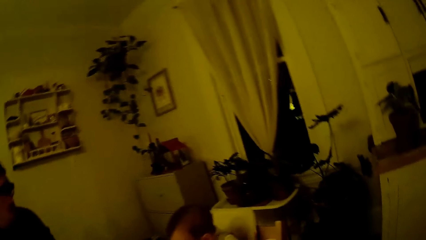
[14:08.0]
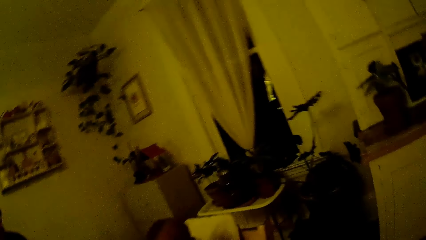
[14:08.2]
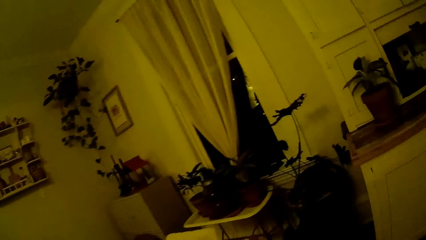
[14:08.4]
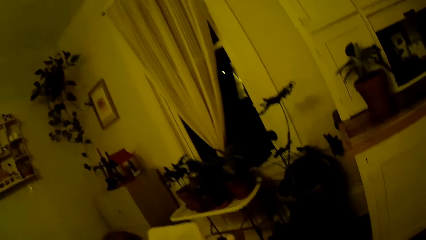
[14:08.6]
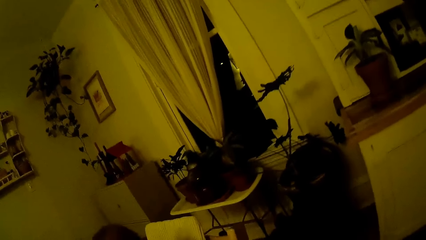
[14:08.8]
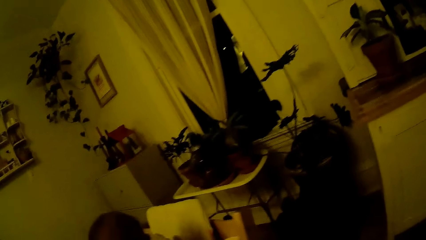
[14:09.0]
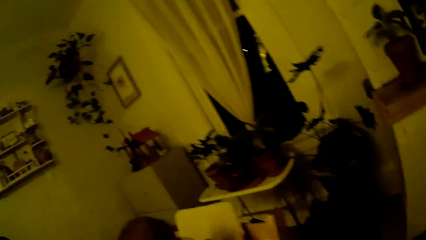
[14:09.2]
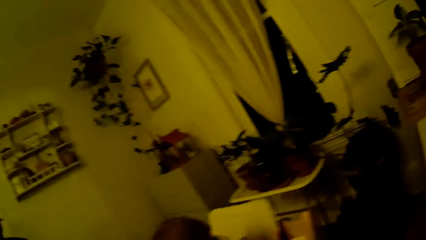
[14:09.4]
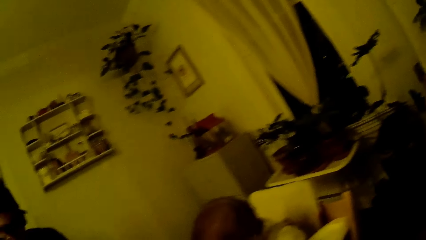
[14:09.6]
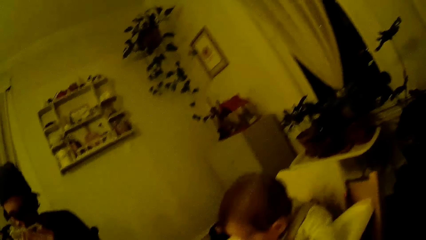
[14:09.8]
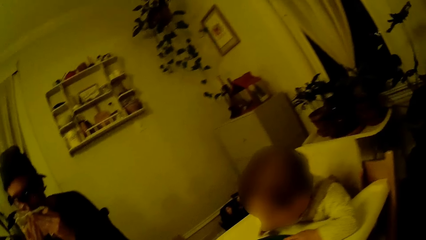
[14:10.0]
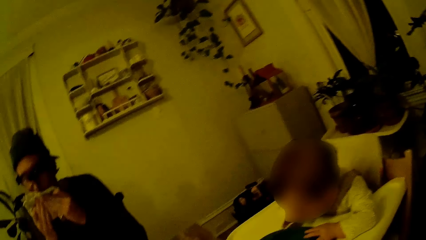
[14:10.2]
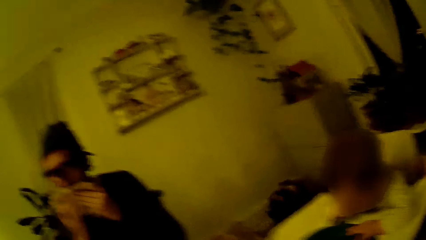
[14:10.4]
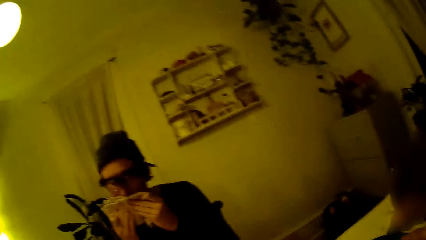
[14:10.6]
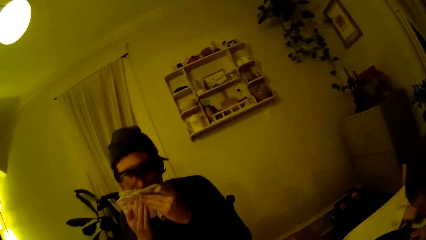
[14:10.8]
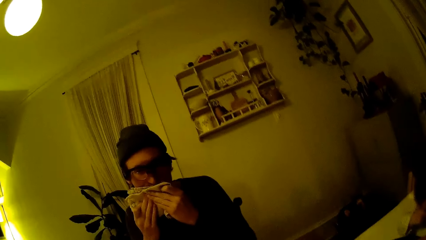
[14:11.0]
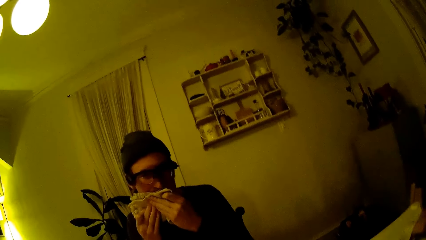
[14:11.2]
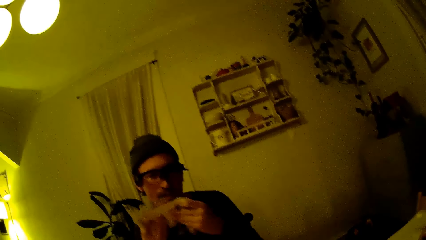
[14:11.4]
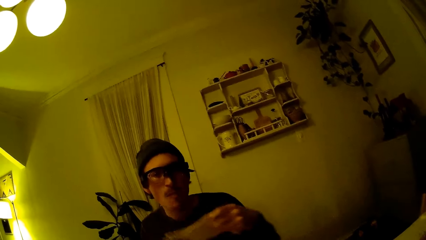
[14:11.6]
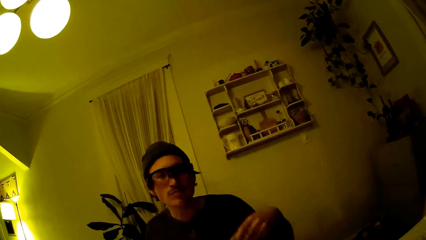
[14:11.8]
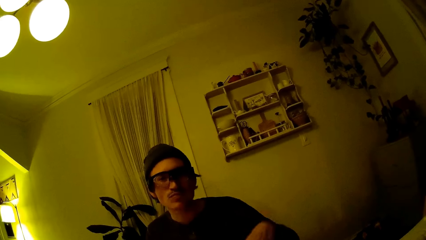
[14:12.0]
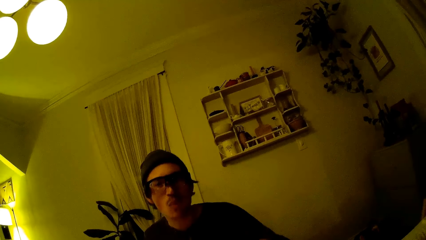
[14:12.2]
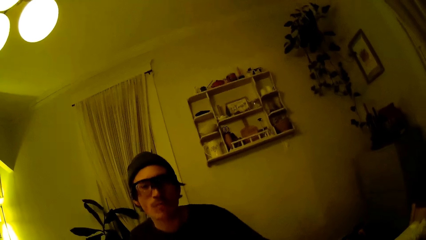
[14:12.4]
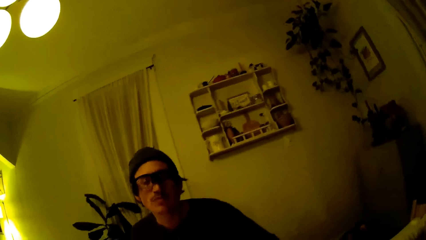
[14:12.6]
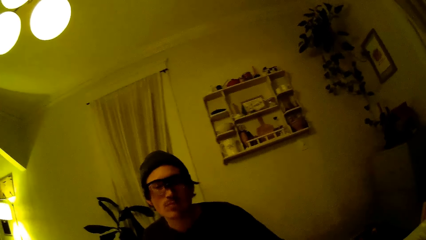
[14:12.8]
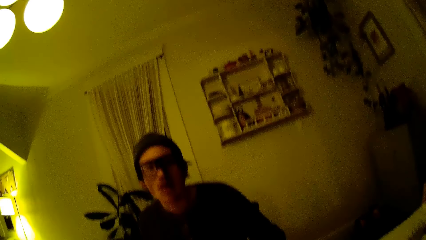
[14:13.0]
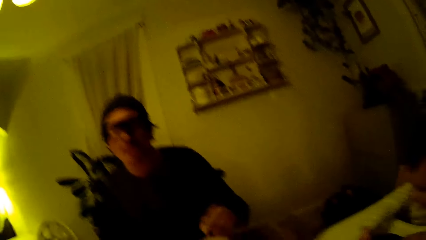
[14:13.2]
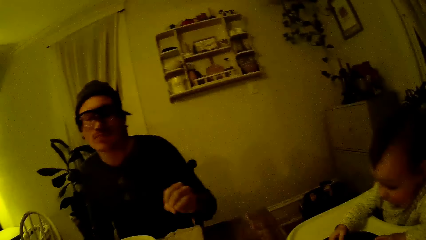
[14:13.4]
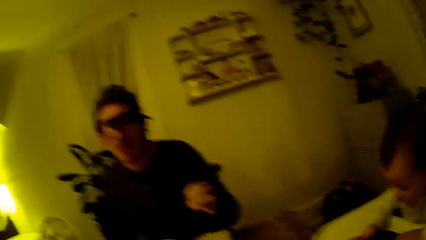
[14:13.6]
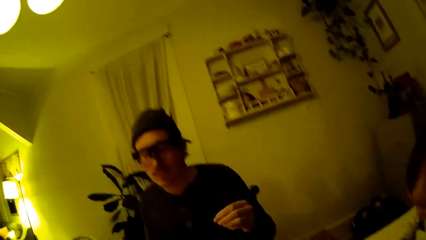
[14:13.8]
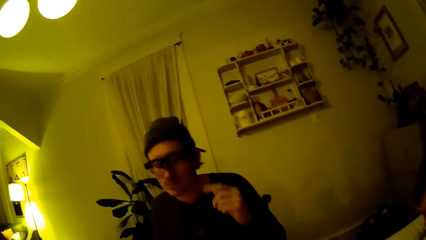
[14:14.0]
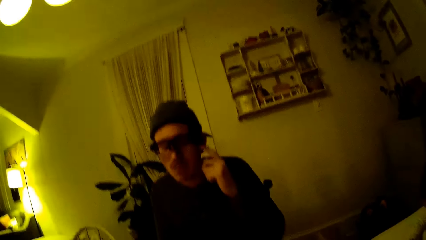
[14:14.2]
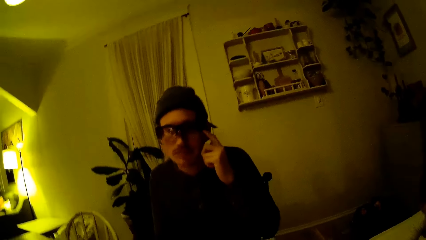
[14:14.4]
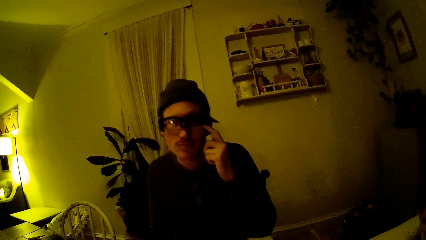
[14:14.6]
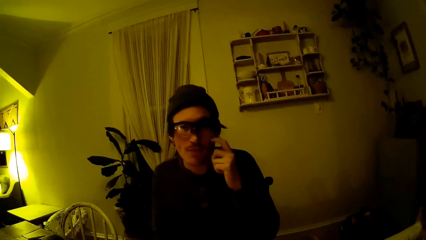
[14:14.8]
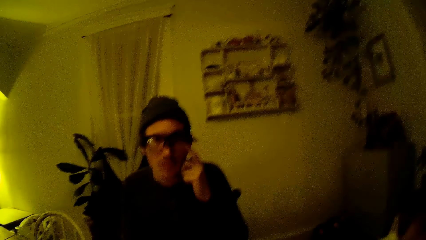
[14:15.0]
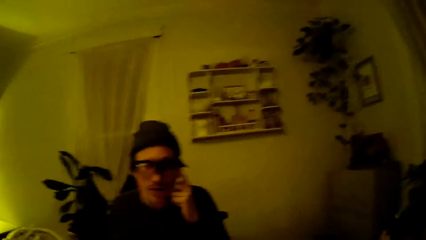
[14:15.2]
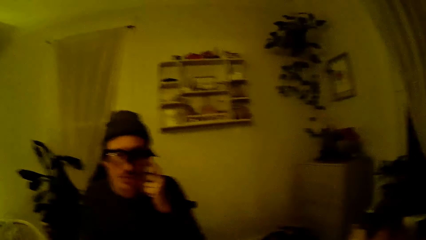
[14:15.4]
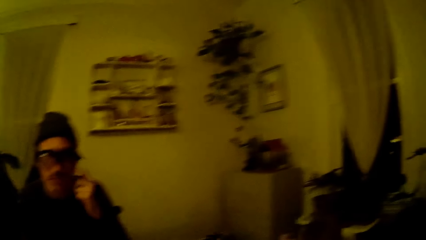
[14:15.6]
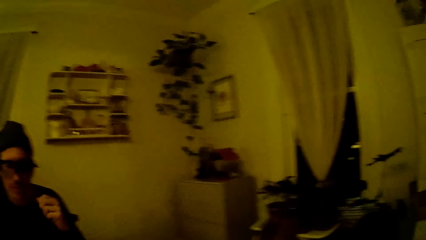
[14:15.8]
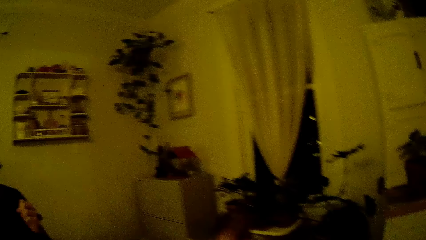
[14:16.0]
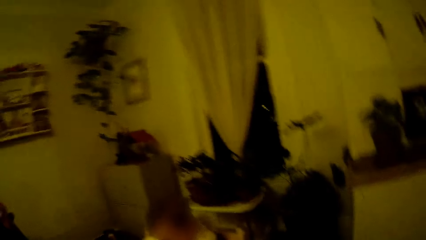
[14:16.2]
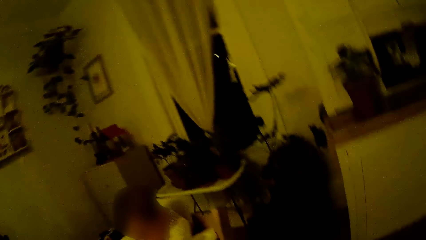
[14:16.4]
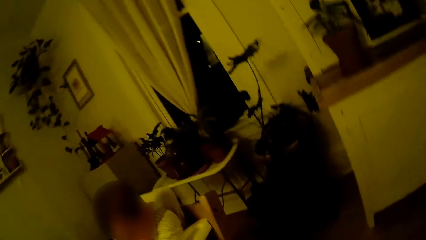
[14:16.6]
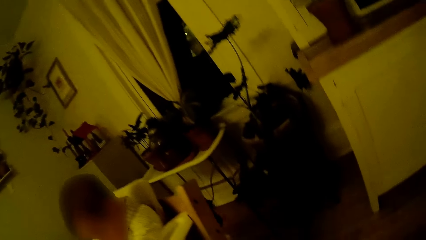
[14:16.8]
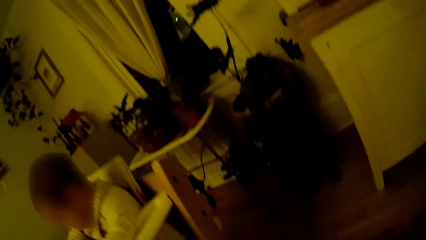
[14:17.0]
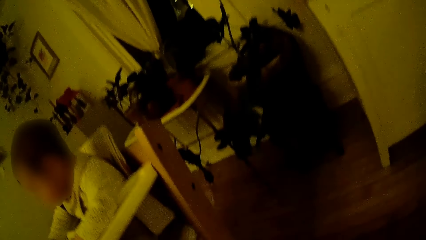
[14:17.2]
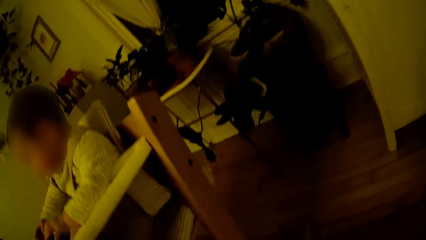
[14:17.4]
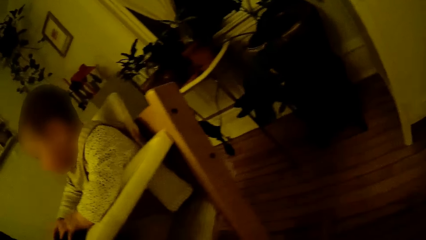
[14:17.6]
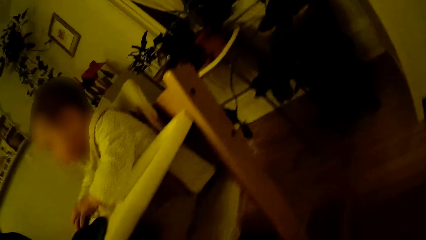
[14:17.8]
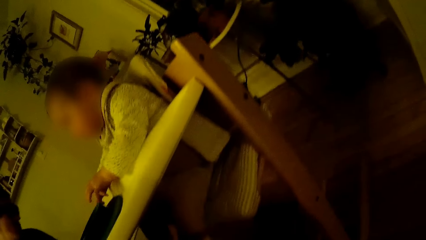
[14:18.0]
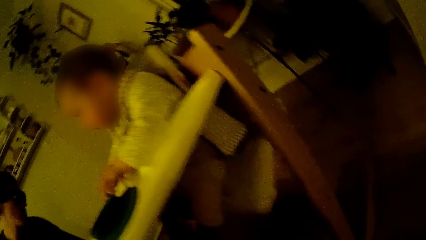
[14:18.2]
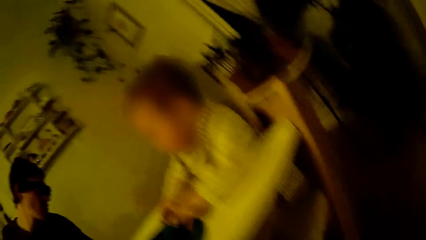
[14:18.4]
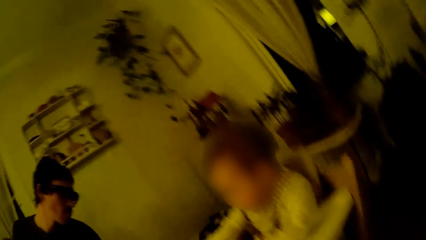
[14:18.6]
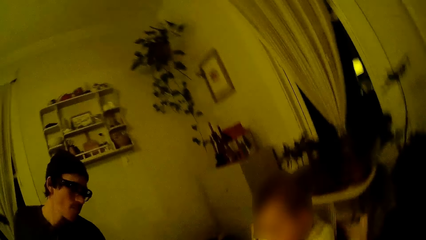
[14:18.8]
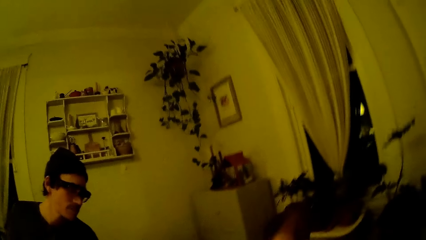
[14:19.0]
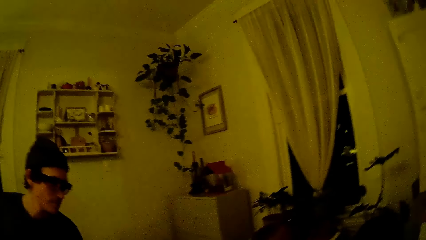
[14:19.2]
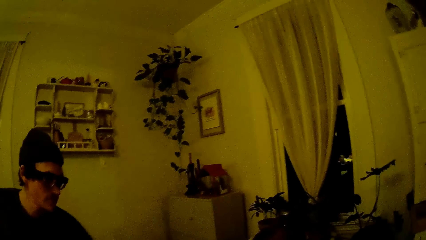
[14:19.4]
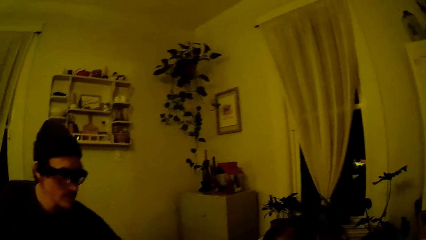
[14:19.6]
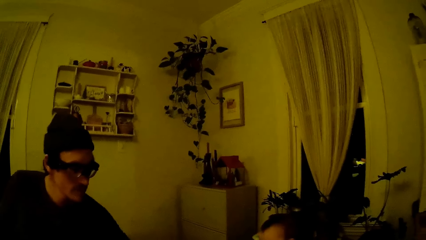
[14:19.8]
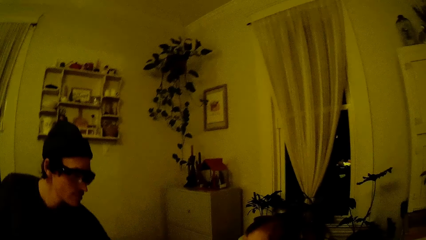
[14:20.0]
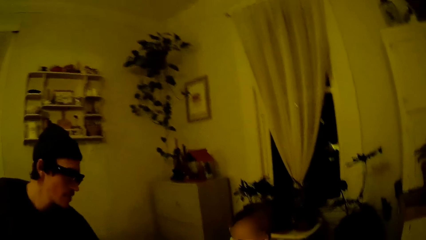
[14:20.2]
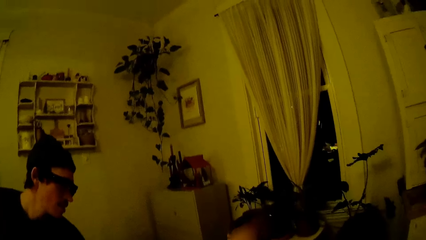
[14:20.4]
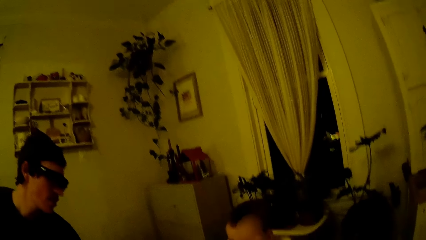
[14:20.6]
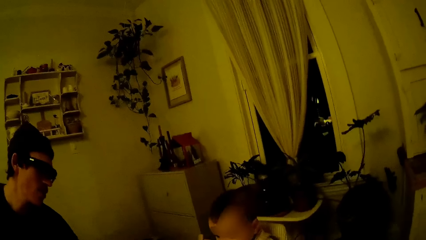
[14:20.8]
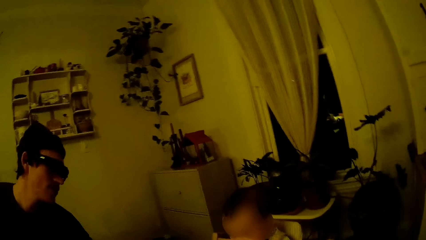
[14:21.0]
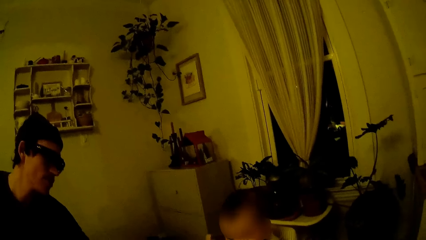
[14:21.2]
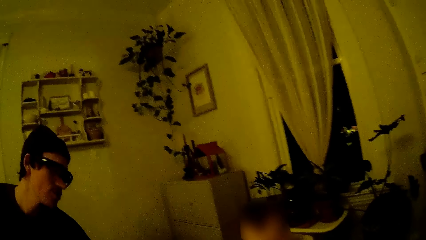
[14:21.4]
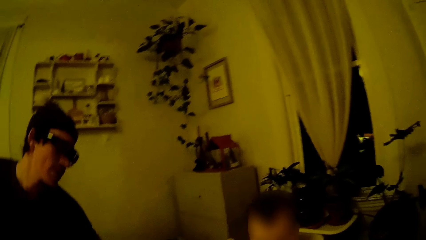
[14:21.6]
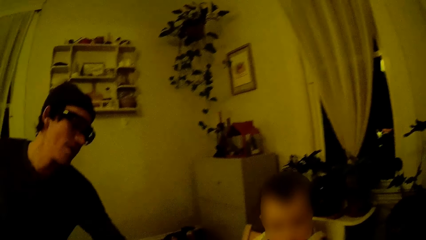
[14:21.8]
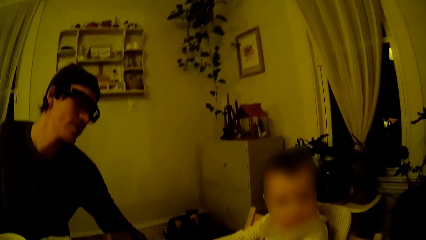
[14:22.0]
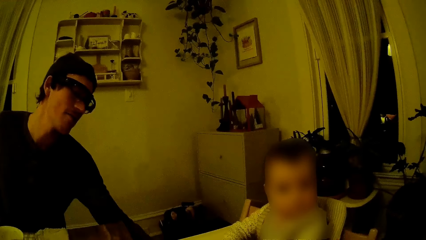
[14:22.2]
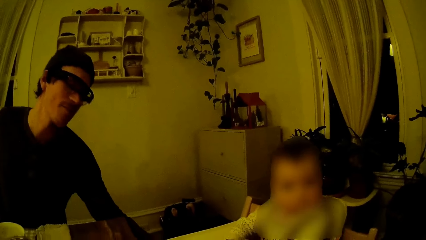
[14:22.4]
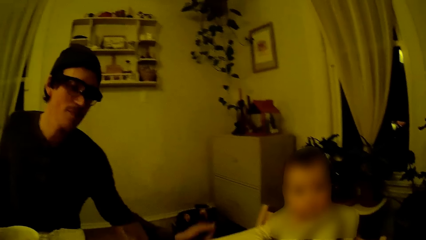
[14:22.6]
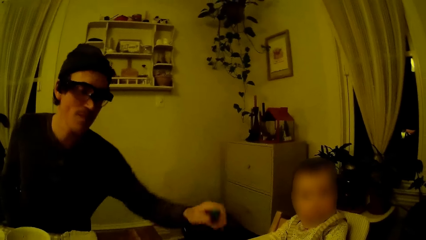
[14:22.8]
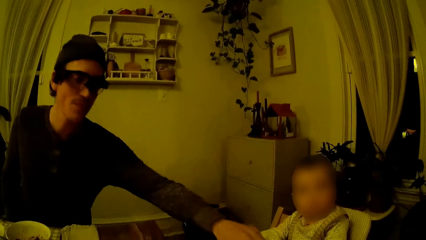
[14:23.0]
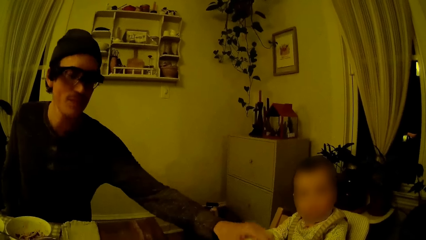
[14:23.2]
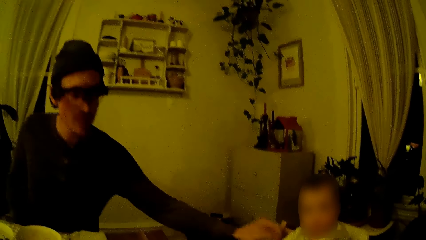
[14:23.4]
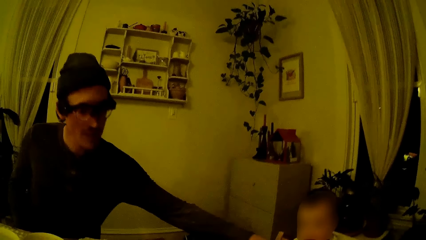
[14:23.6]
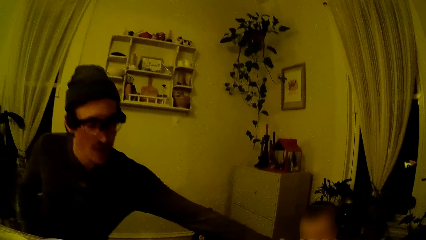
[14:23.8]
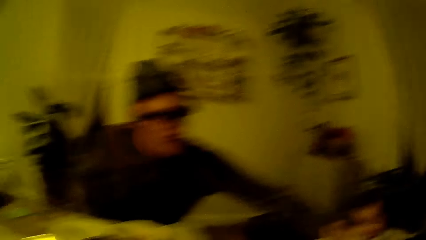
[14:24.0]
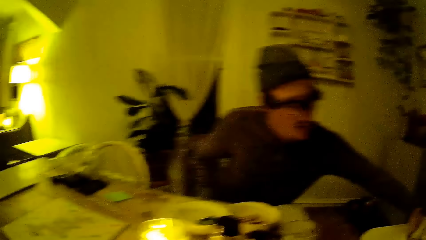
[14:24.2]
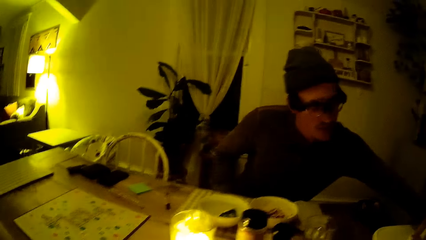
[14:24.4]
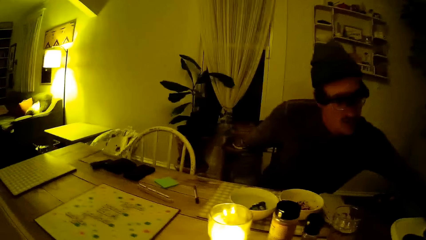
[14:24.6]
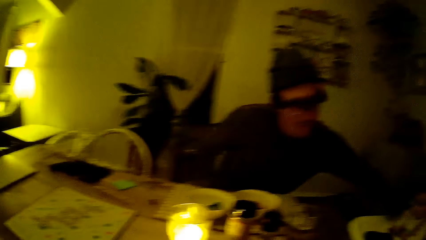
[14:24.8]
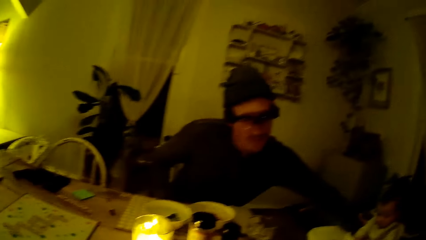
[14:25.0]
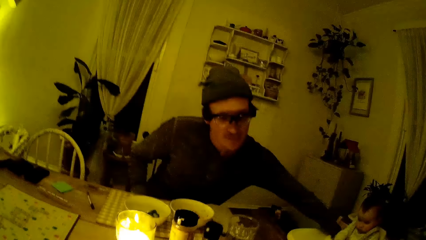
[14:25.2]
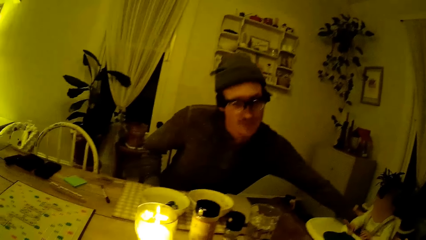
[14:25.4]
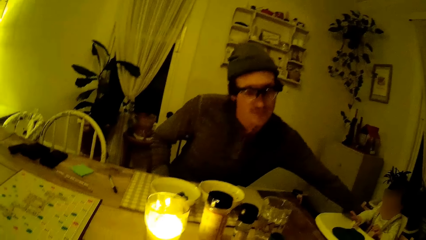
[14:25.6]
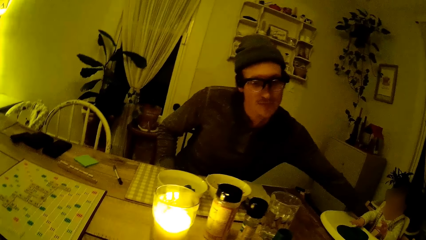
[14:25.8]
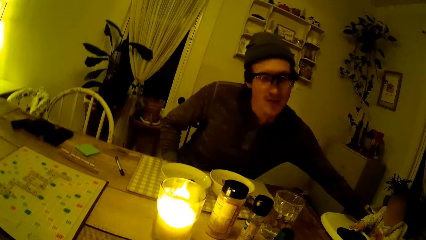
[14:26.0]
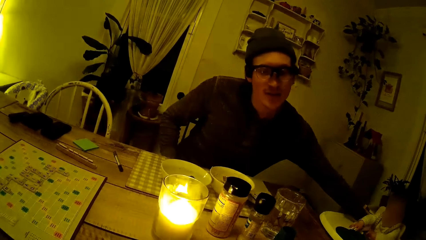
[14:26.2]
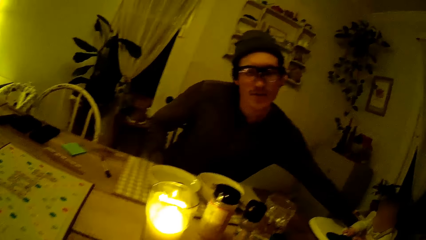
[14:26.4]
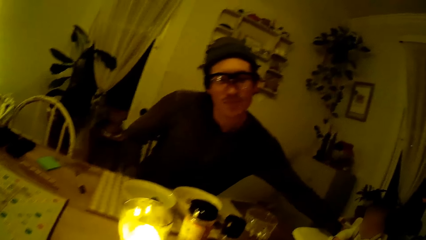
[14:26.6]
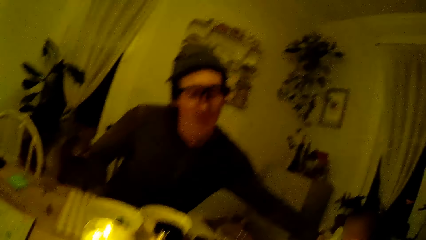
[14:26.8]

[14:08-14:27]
A man wipes his mouth with the napkin in both hands. The man lowers the napkin in both hands. The camera wearer talks with the man. They look at the baby. The man lifts a spoon with his left hand. The man drops the spoon on a high chair with his left hand. The man puts his left hand behind the baby.
